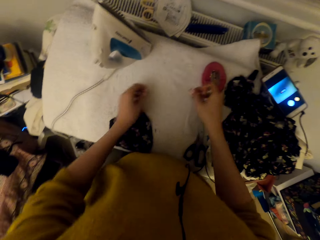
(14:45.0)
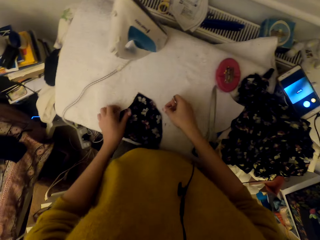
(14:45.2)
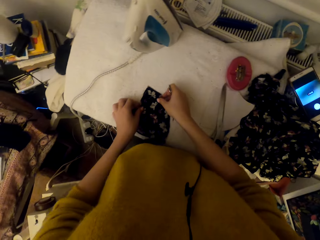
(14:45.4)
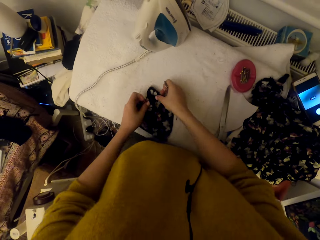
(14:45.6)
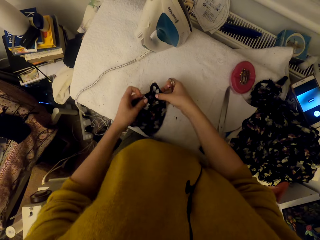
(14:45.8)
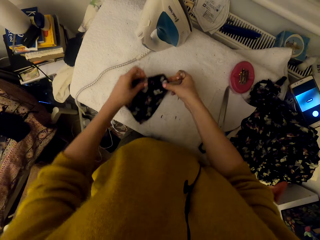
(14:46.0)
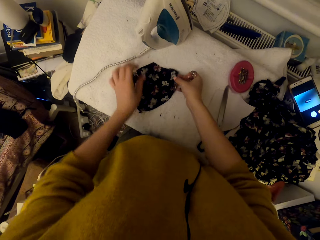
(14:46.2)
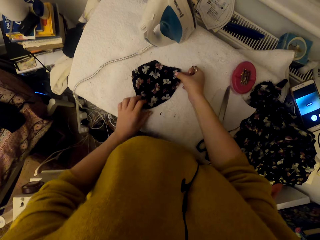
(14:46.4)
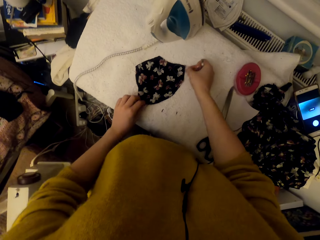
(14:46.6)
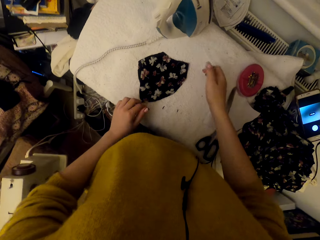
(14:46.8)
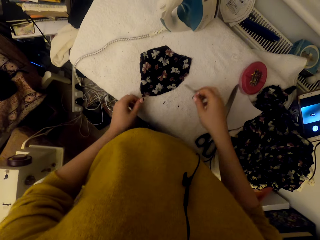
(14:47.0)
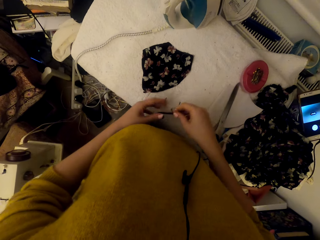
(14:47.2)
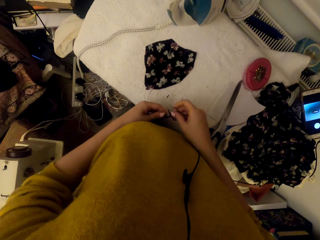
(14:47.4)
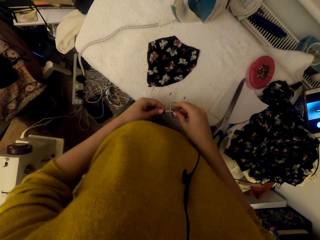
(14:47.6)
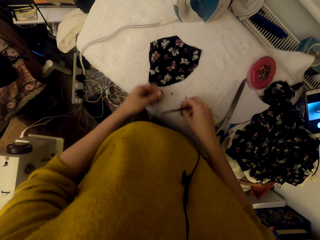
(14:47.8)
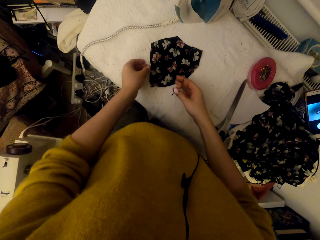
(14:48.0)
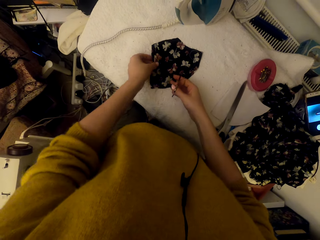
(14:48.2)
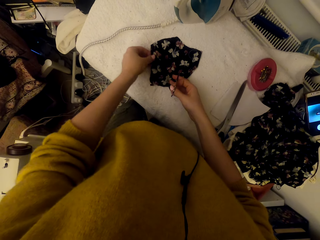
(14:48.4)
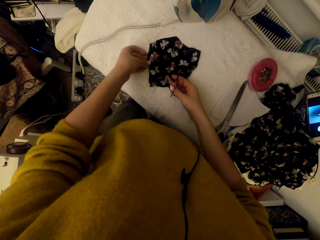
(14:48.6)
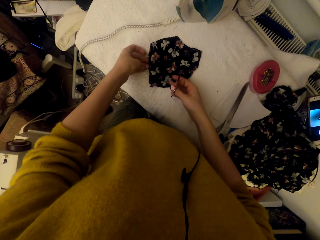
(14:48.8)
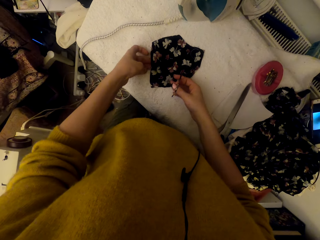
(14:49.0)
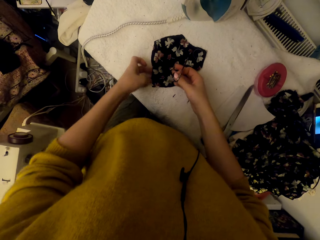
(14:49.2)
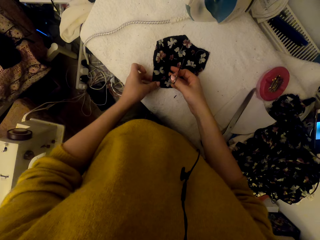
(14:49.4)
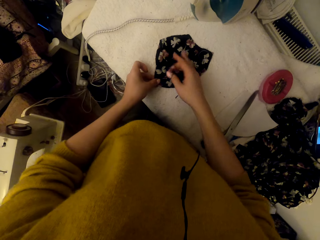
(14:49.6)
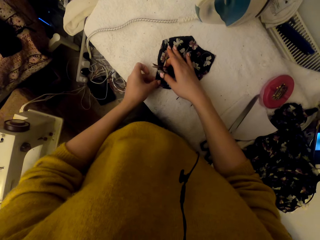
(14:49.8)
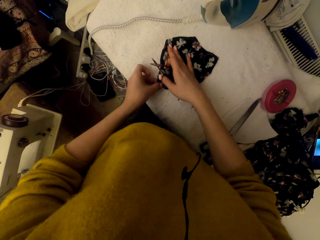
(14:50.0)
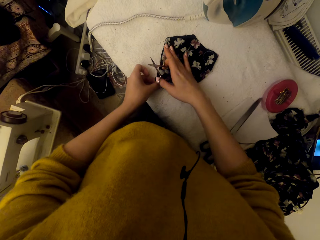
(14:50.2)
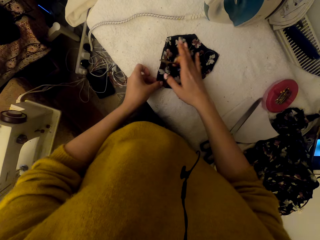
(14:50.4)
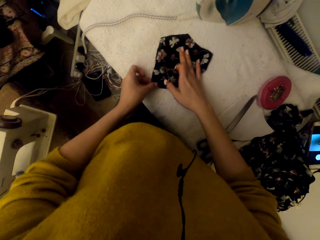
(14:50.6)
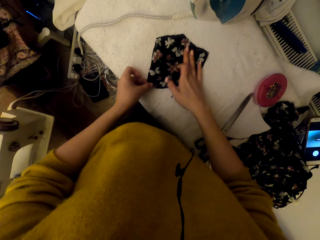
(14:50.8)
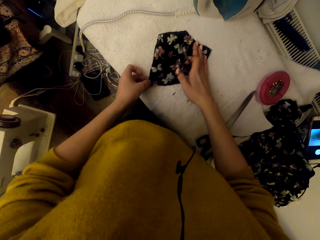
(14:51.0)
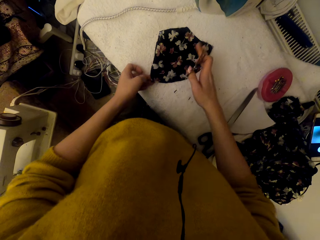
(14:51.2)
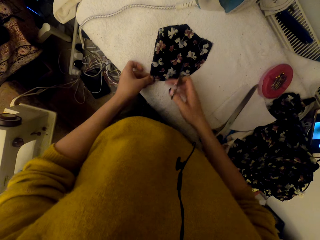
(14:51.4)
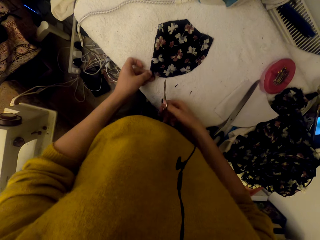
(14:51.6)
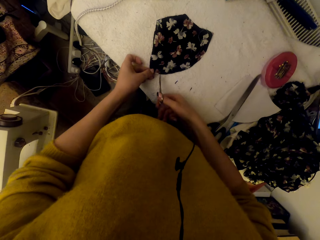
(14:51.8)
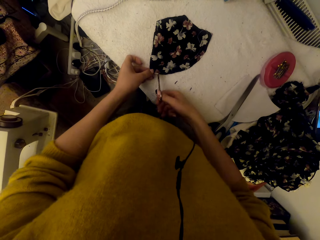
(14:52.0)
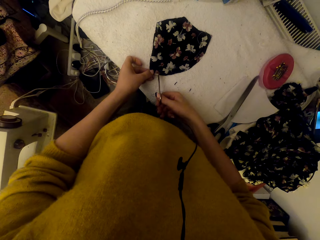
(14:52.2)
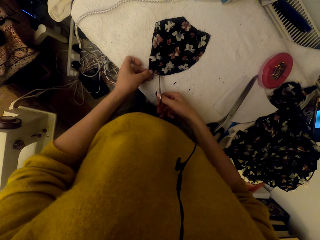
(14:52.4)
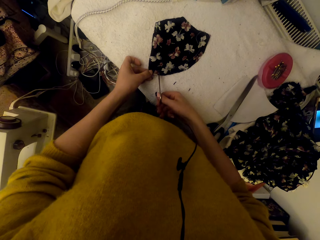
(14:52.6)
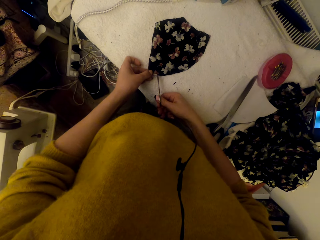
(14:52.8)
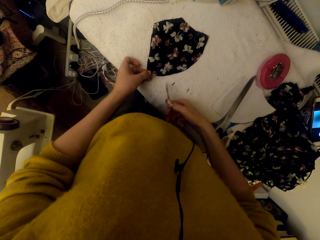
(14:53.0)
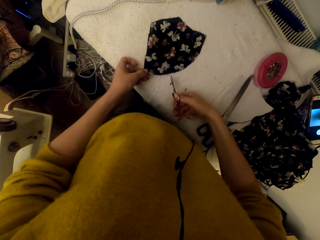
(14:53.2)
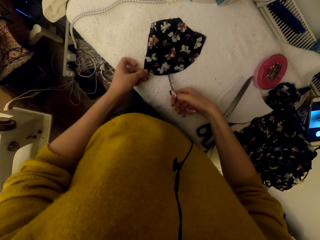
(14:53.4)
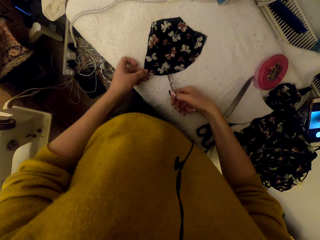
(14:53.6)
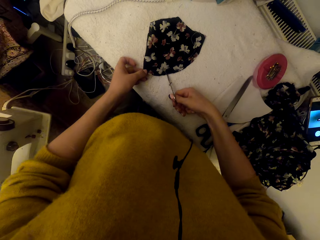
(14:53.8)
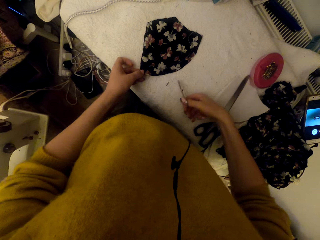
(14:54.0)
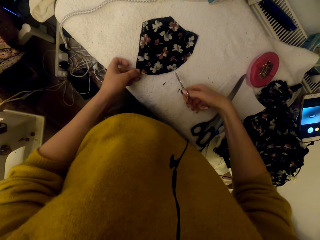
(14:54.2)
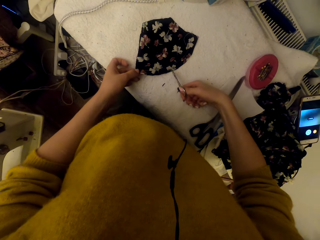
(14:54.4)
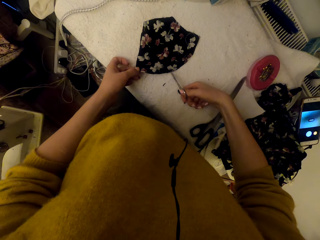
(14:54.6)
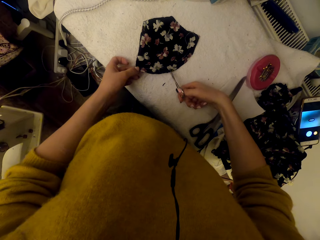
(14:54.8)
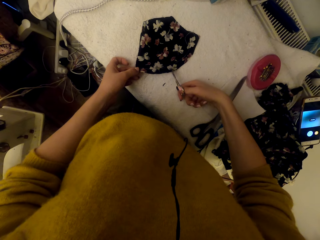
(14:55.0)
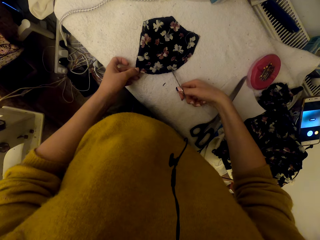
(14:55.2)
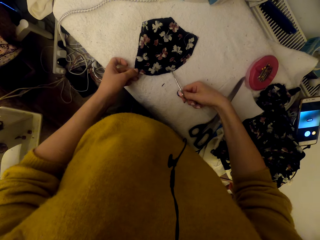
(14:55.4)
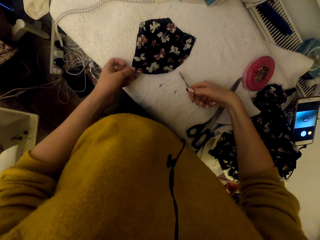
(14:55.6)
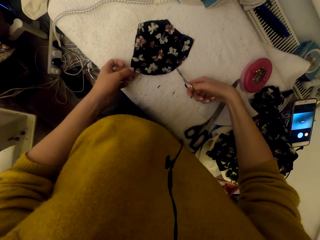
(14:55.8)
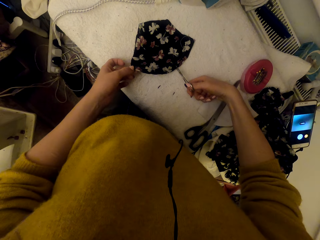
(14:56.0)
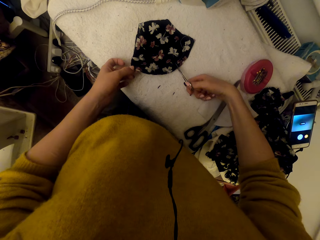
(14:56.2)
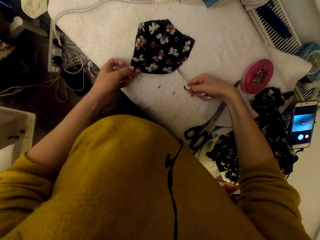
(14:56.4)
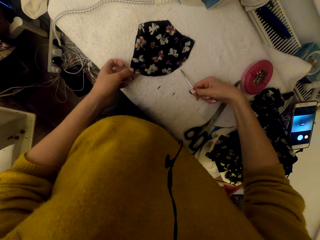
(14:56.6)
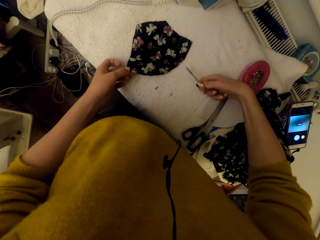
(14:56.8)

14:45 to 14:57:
The camera wearer puts the pins in the magnetic pin holder. They adjust the cloth material piece on the worktable. They move the material. They adjust the scissors. They adjust the cloth material piece. They put a hand on the material. They cut the cloth material piece using the scissors.

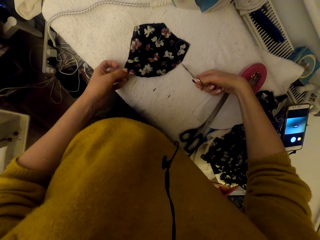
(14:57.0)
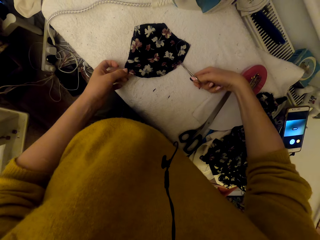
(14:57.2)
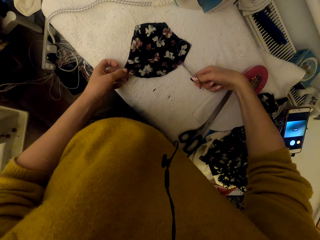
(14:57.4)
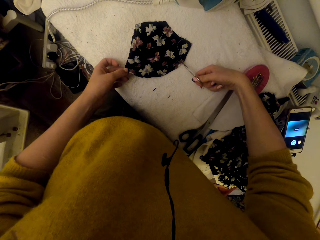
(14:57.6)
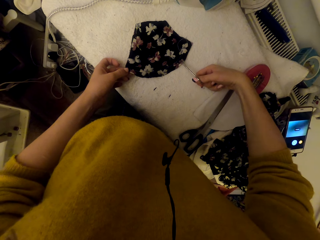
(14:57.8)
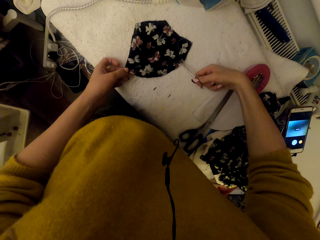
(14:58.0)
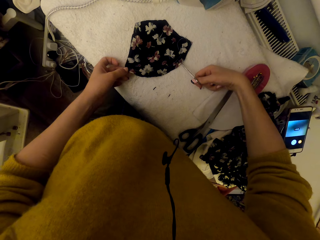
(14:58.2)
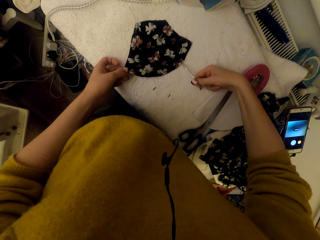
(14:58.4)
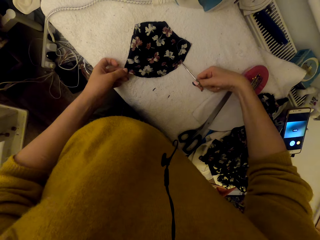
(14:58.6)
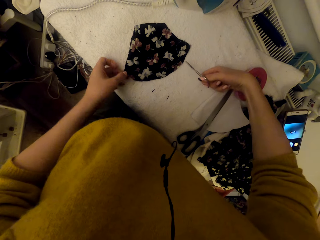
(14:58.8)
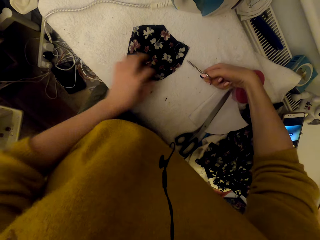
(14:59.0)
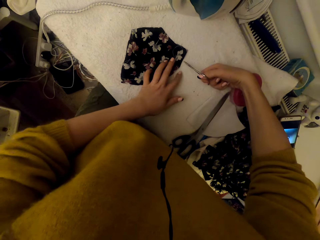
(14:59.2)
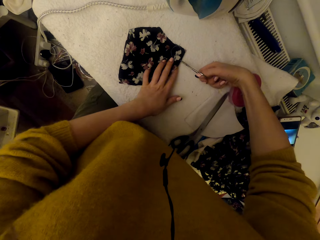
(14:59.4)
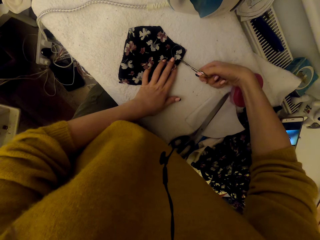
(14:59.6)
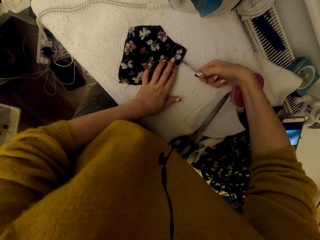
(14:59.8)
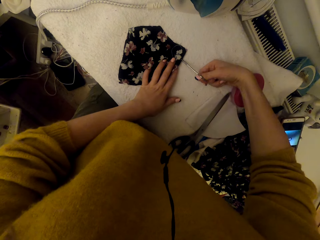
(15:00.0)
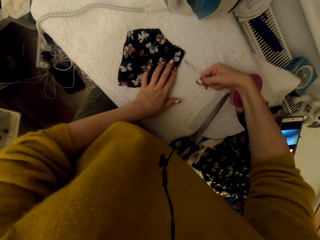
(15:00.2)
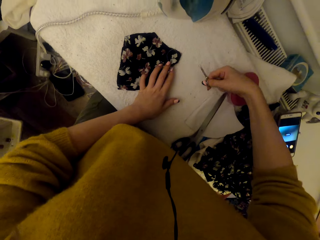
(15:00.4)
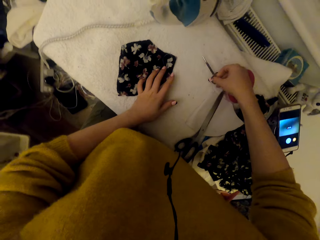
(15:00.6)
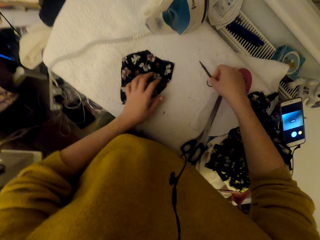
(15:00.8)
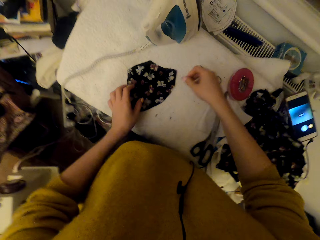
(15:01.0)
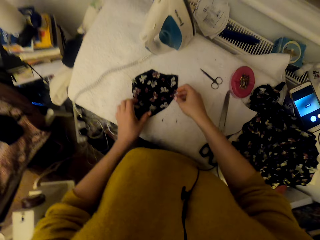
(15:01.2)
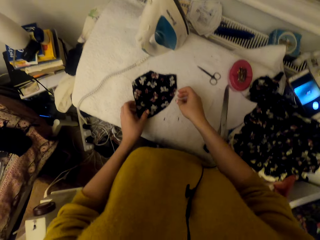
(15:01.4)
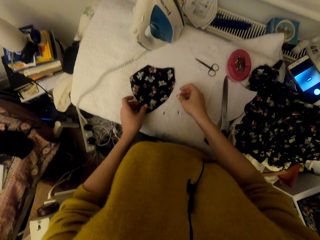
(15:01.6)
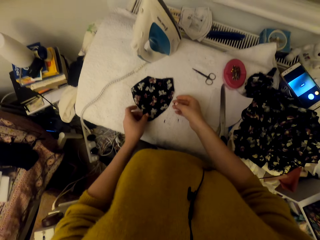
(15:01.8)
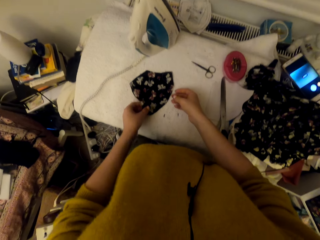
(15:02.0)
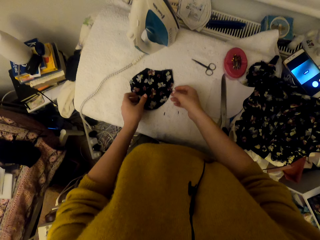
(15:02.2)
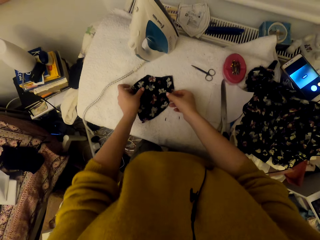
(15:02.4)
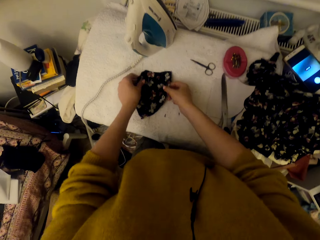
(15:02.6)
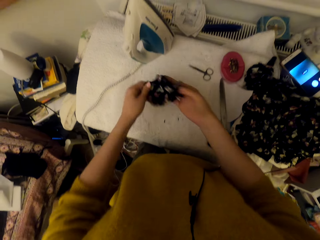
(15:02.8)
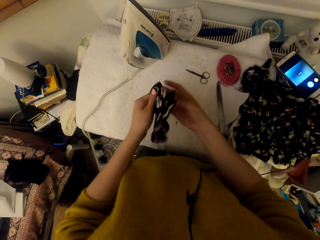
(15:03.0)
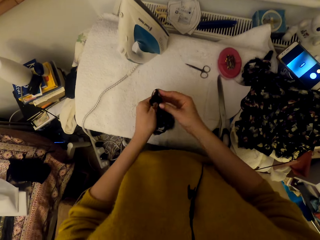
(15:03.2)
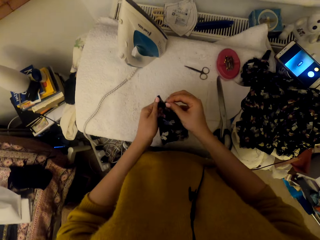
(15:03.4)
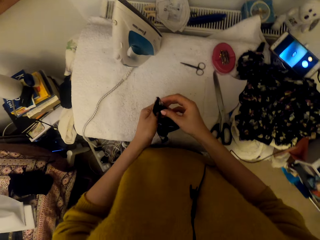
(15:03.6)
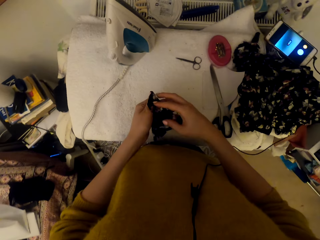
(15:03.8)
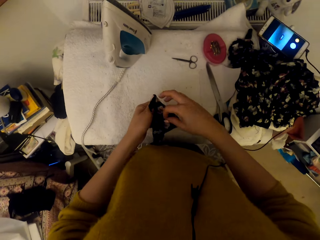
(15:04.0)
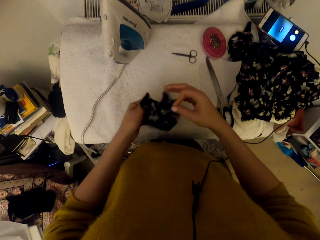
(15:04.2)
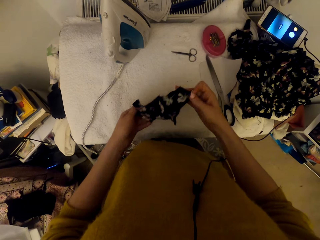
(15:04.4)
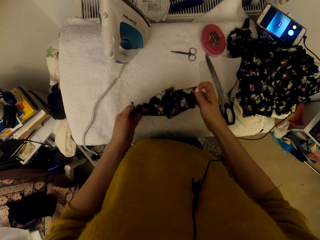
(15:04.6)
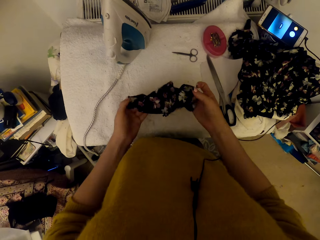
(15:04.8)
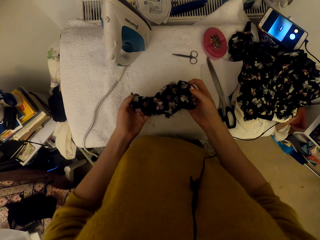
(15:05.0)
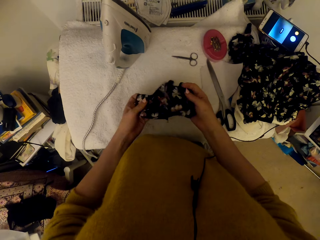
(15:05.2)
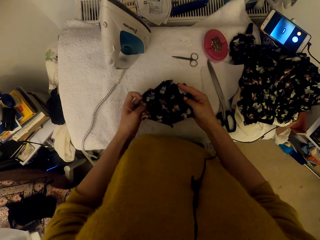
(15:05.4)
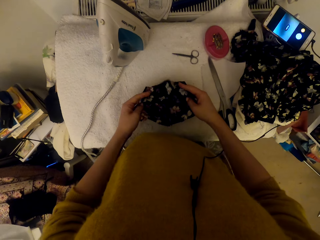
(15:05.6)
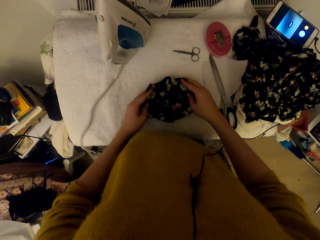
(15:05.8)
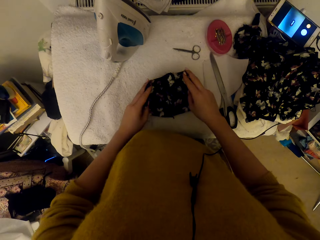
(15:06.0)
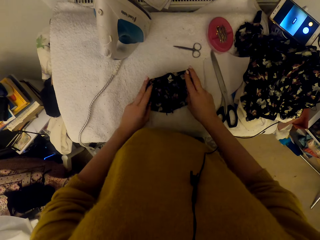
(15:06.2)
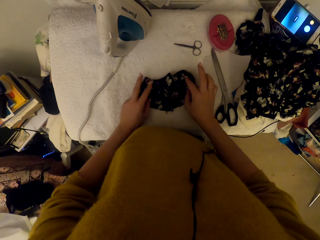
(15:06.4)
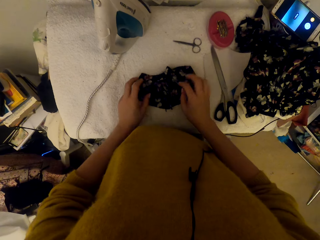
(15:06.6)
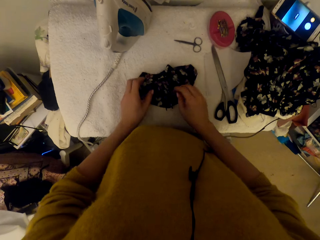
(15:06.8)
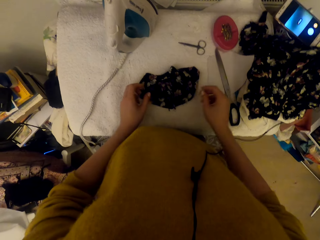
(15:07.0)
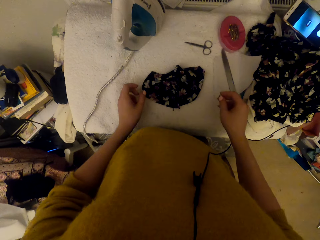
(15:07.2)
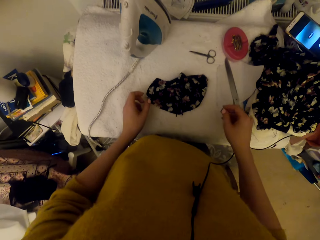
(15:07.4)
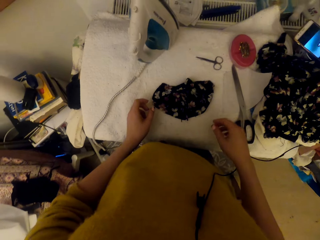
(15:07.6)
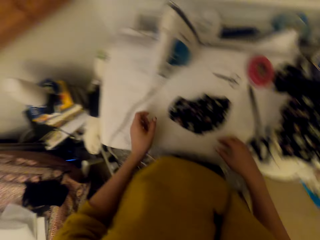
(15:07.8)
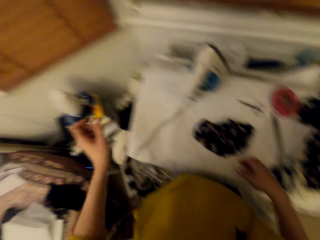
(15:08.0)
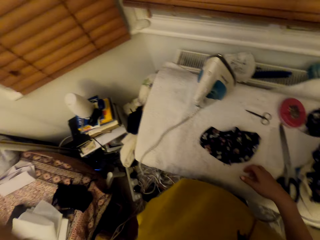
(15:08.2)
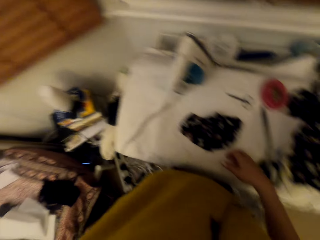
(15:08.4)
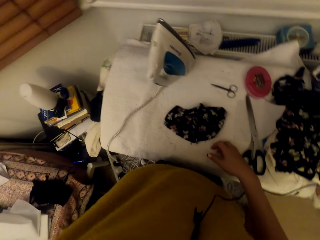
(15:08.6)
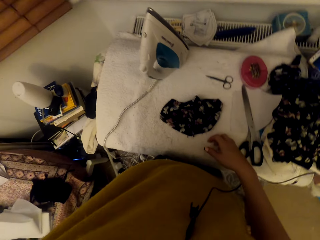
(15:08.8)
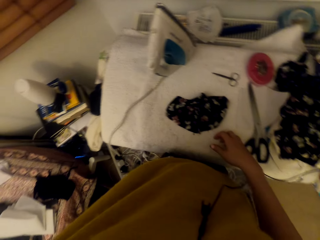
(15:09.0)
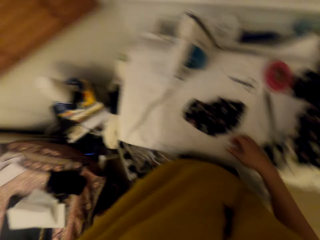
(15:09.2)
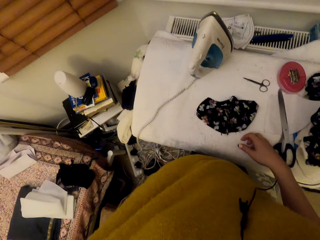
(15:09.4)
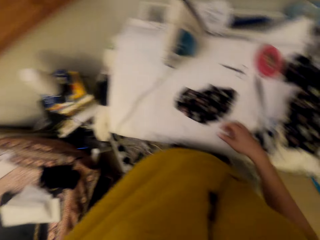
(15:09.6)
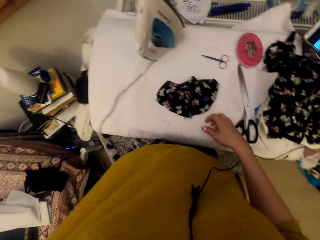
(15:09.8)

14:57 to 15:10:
The camera wearer puts the scissors on the worktable. They adjust the cloth material piece. They pick up the material, spread the material, and put down the material. They lift the left hand.
